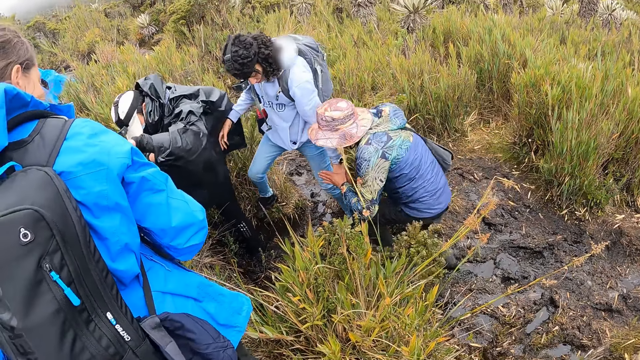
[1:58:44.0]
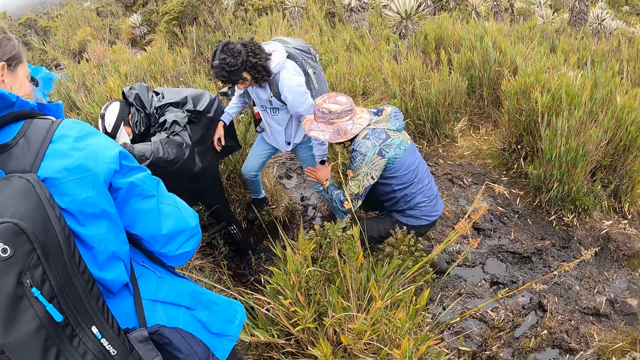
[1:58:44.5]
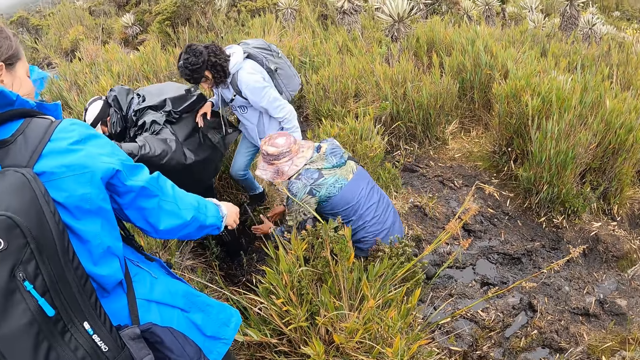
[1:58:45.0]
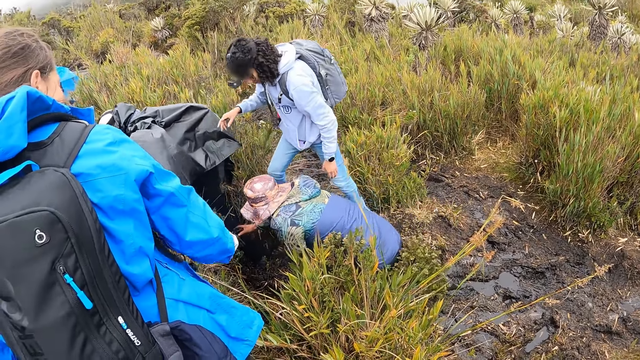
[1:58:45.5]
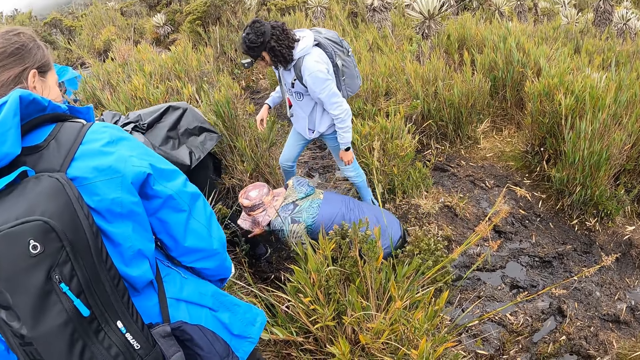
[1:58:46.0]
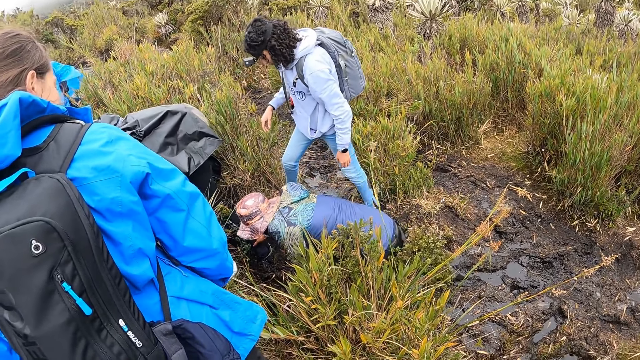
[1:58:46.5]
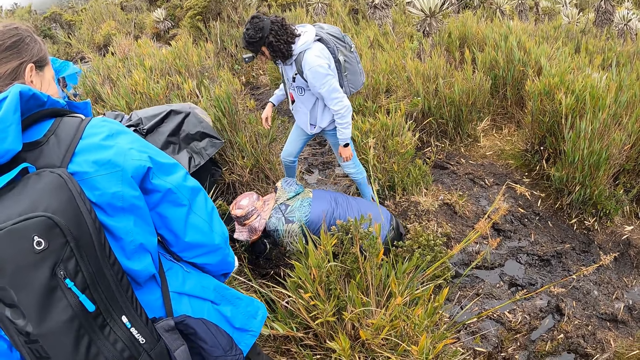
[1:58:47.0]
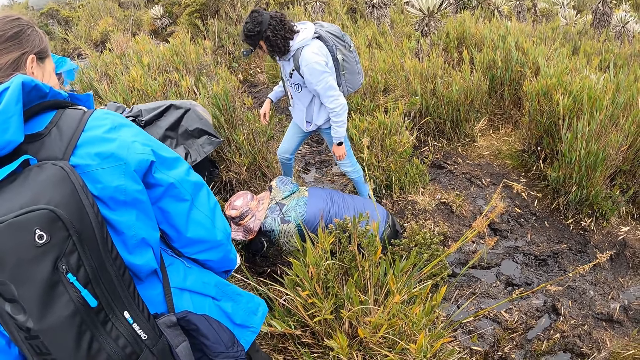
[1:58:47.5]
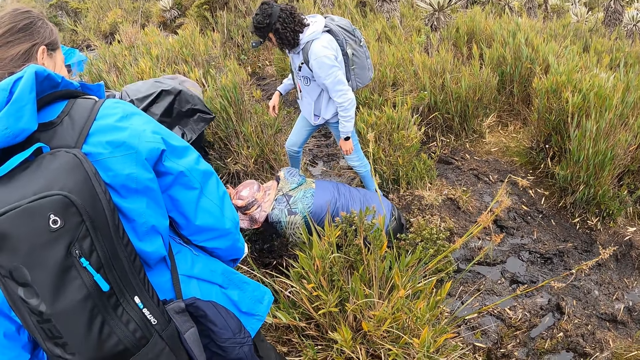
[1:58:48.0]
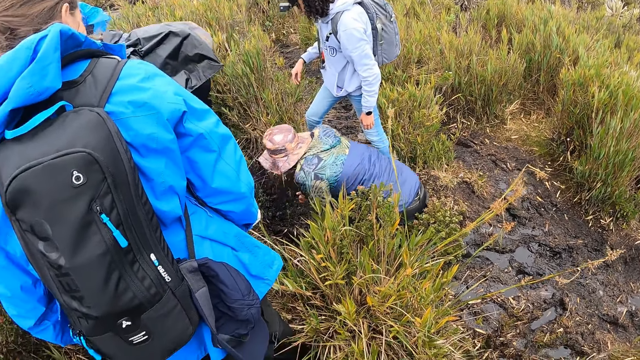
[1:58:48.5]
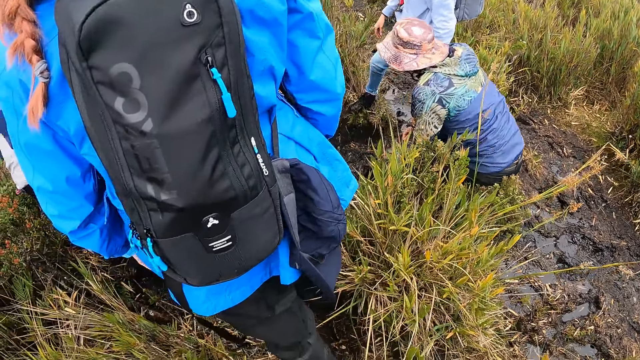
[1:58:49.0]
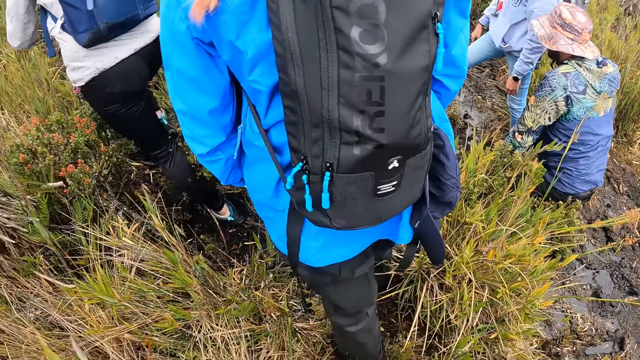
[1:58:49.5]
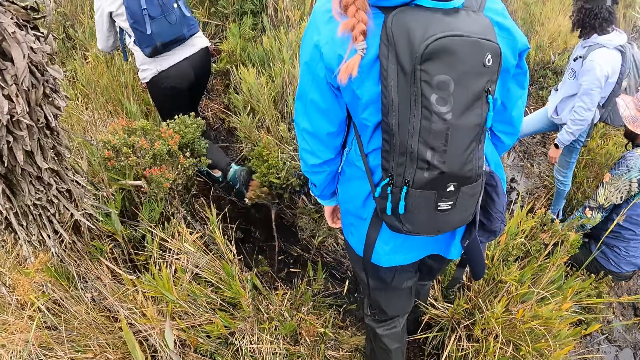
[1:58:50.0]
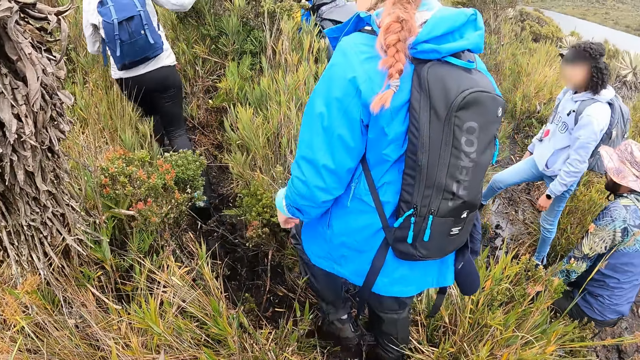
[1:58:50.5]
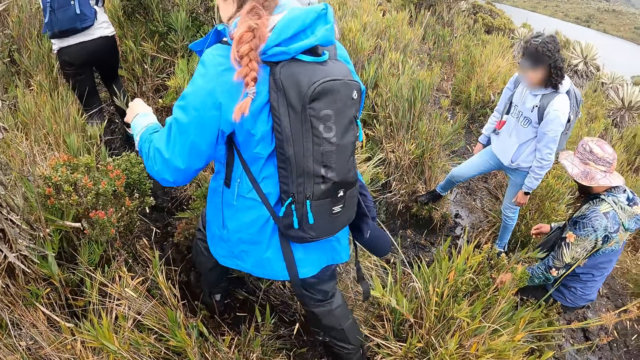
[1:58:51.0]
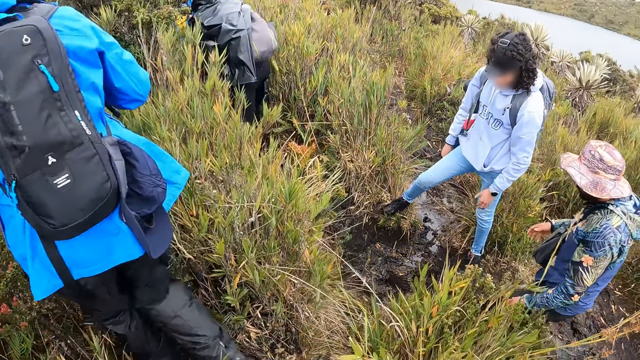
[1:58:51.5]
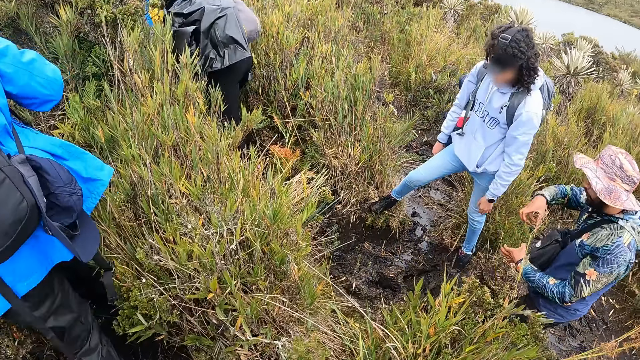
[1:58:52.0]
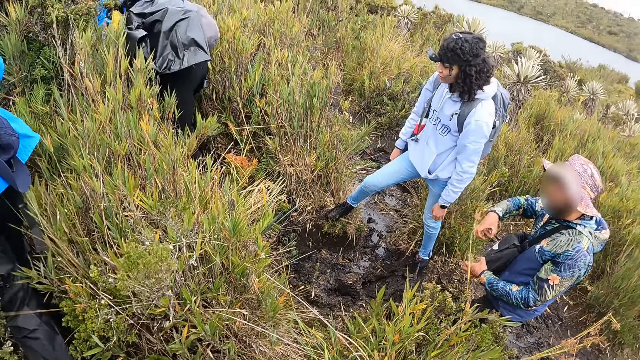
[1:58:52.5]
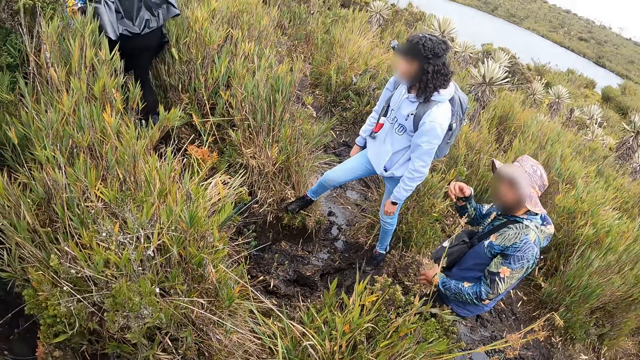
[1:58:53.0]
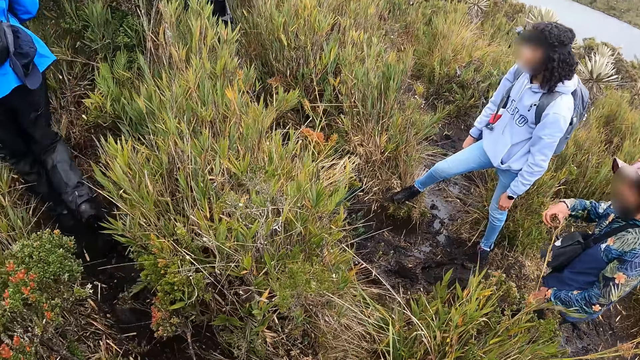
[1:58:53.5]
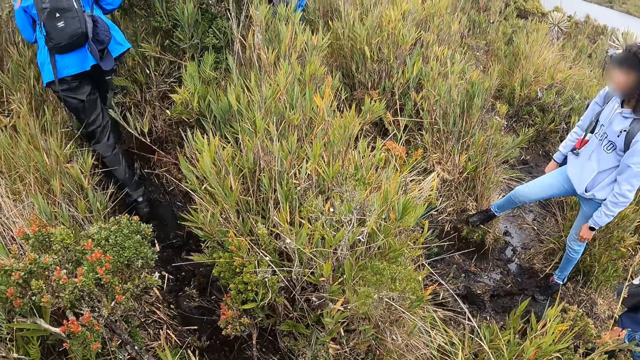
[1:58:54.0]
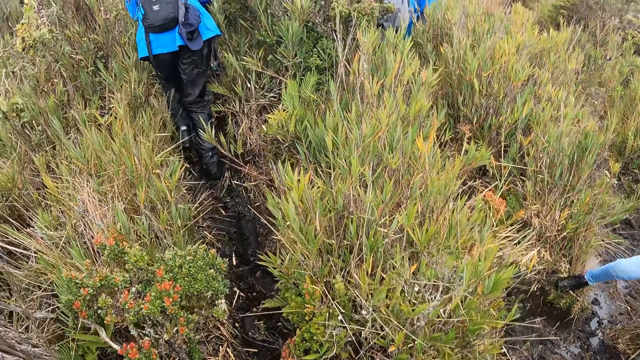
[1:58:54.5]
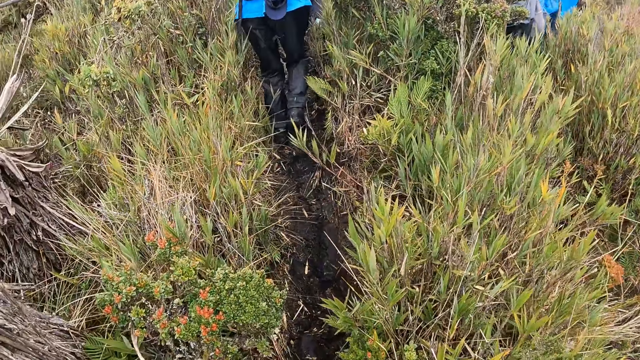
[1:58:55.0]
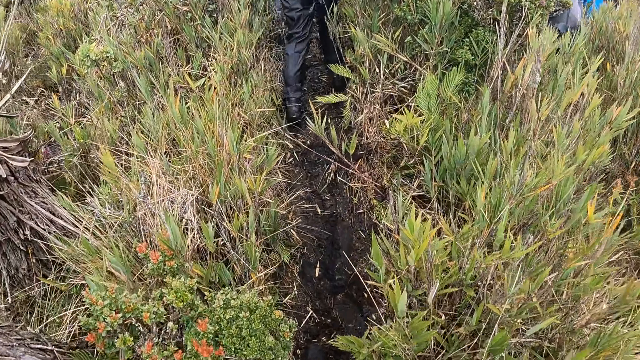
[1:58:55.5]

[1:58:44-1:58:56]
Another woman helps the woman out of the muddy puddle. The camera wearer walks through the path on the hill with a group of people.

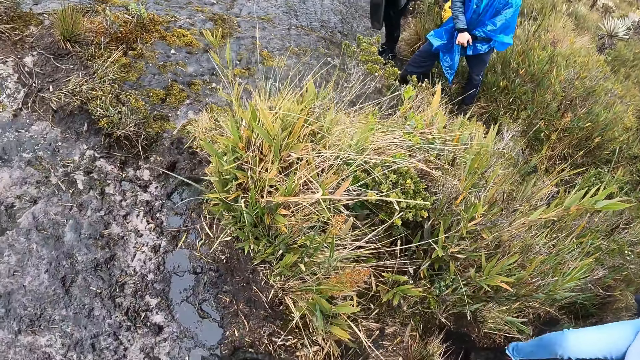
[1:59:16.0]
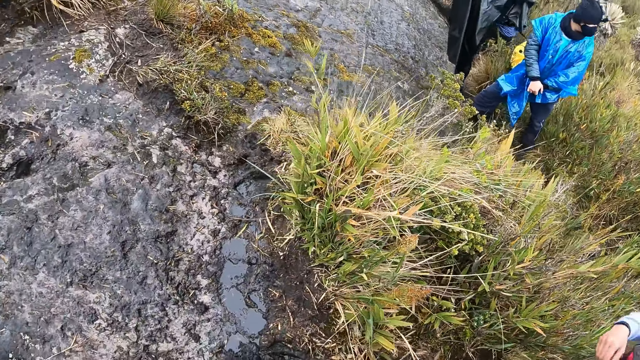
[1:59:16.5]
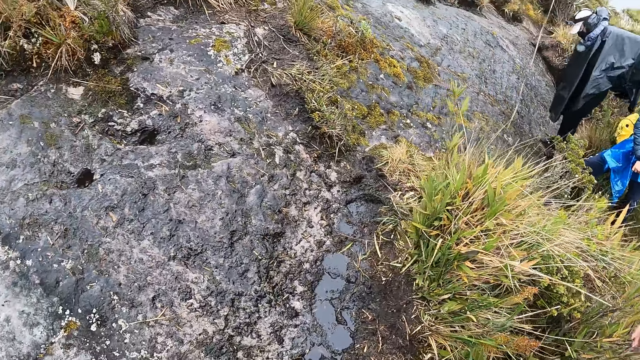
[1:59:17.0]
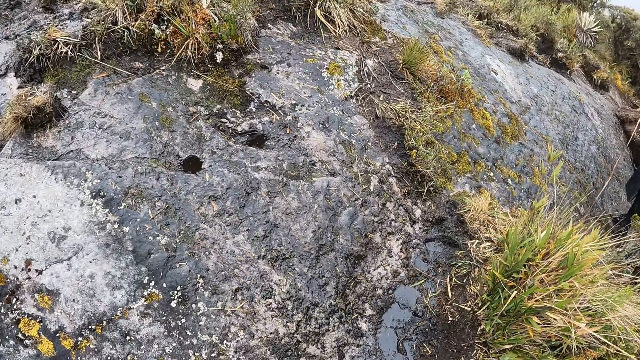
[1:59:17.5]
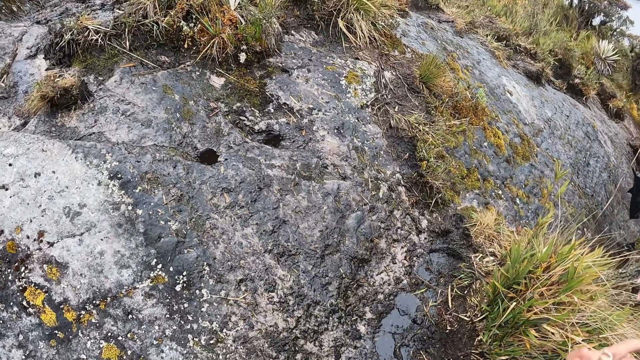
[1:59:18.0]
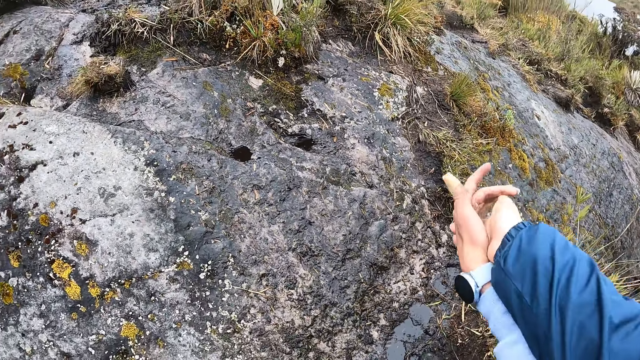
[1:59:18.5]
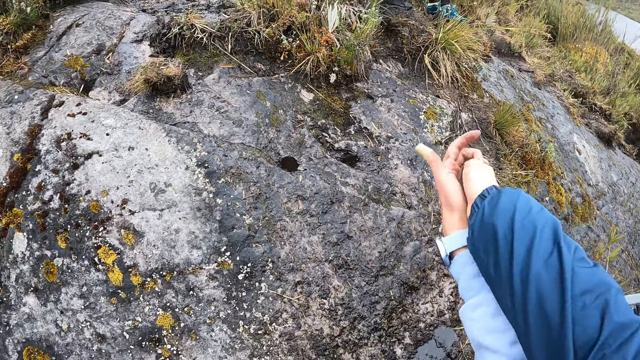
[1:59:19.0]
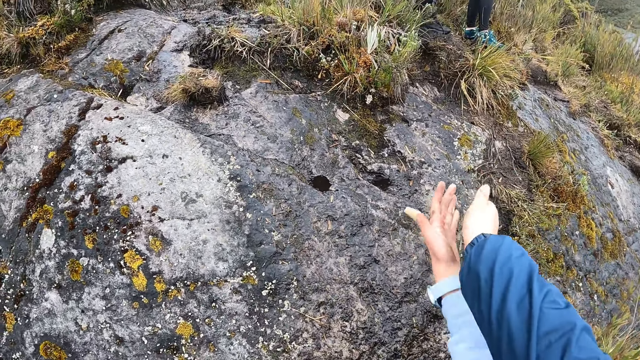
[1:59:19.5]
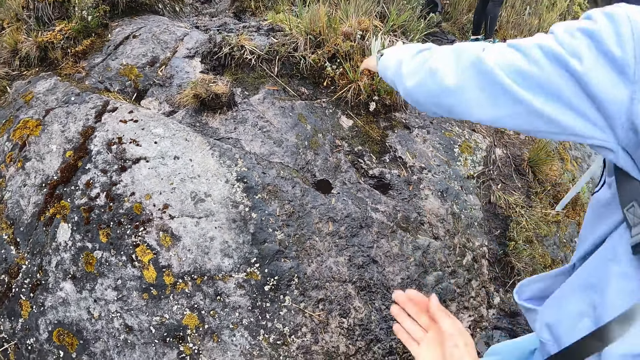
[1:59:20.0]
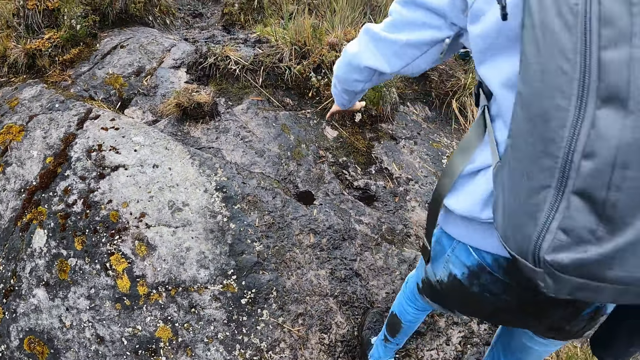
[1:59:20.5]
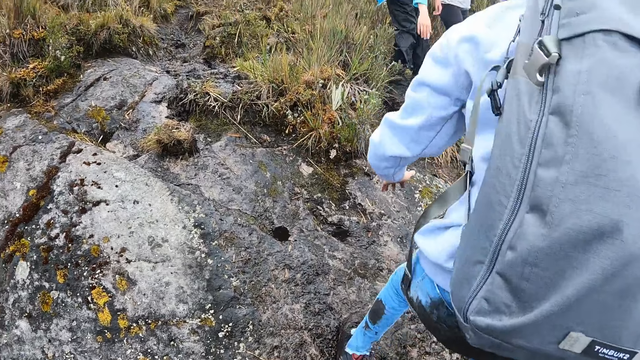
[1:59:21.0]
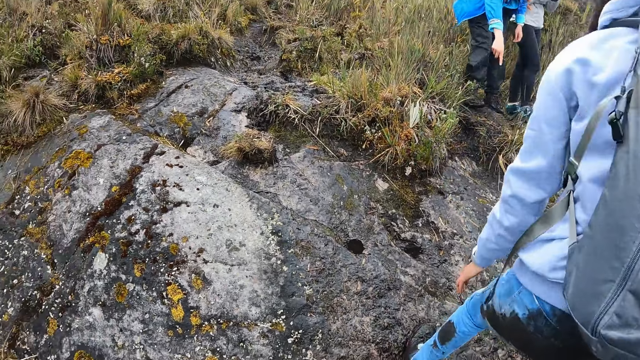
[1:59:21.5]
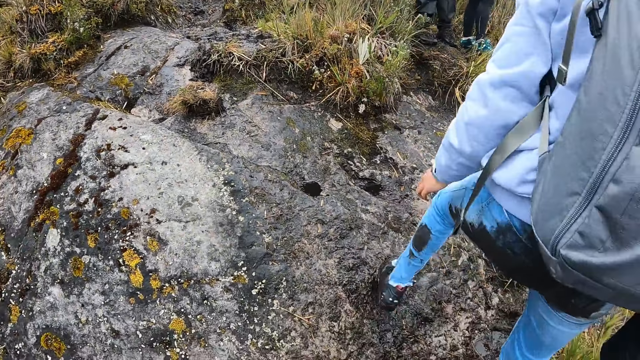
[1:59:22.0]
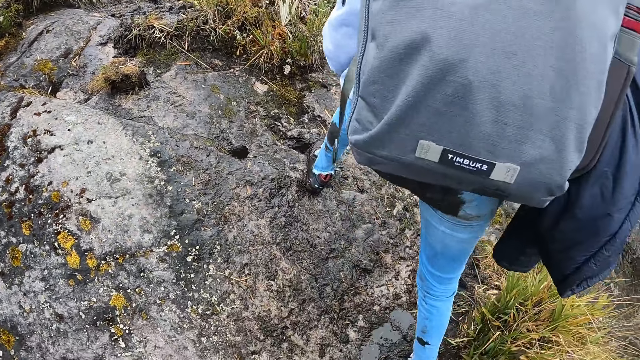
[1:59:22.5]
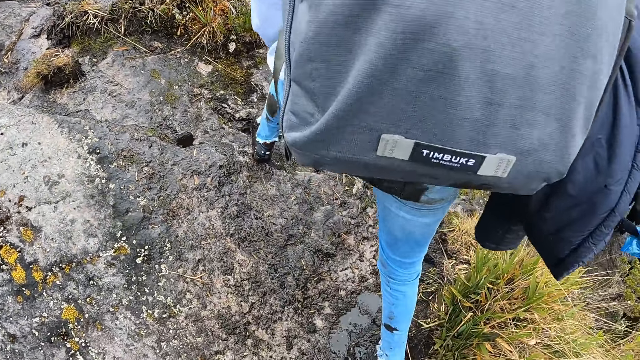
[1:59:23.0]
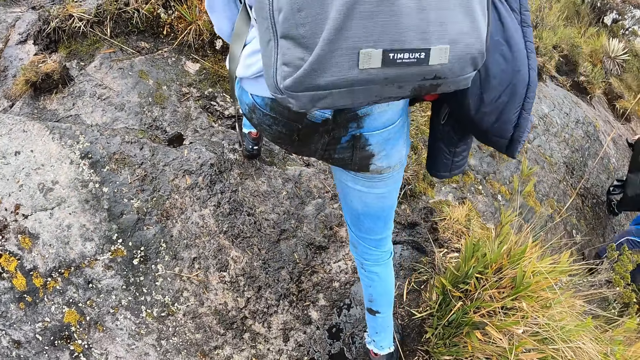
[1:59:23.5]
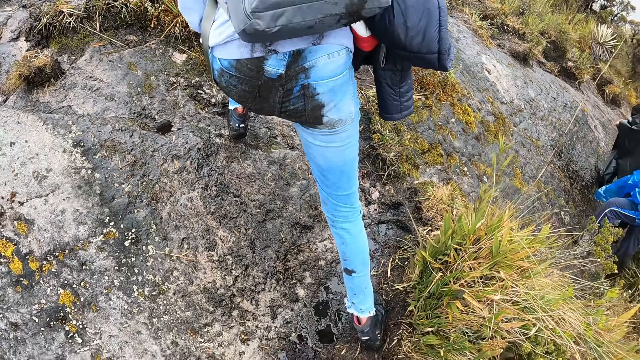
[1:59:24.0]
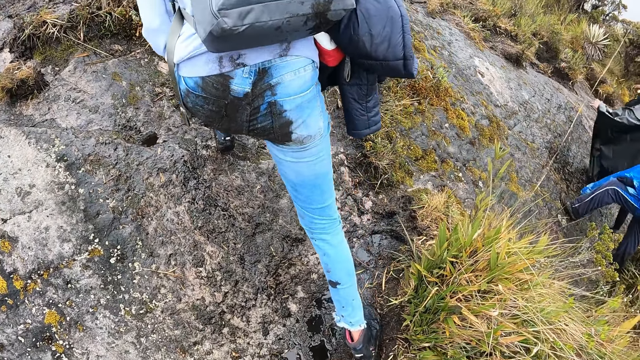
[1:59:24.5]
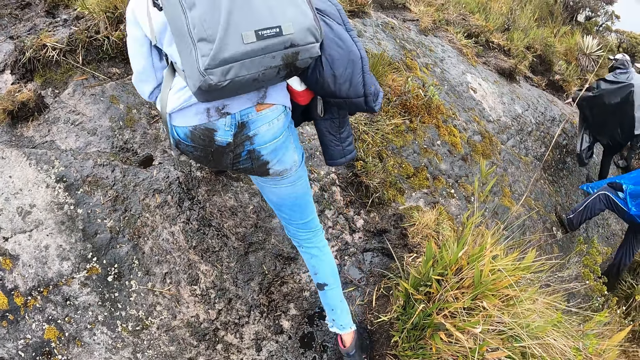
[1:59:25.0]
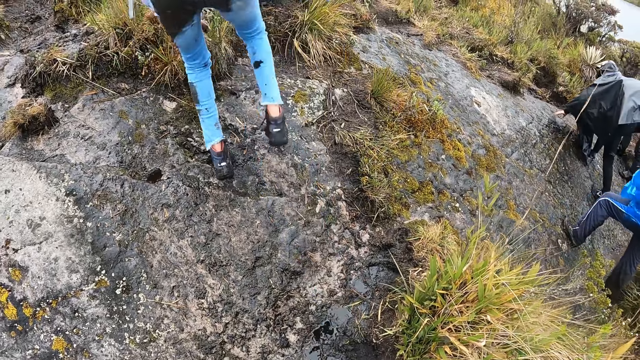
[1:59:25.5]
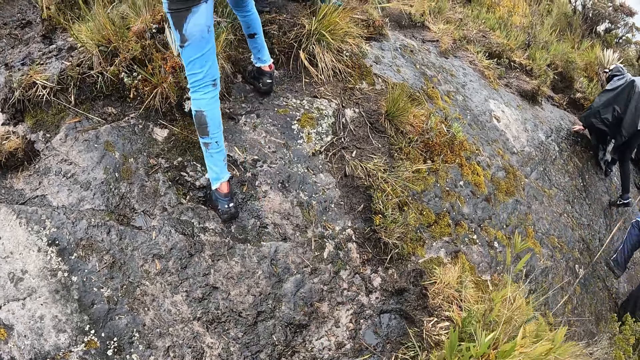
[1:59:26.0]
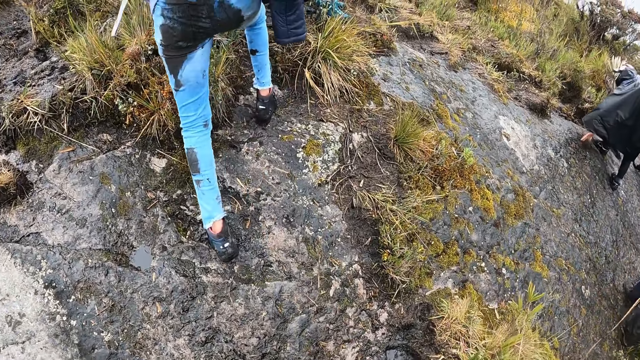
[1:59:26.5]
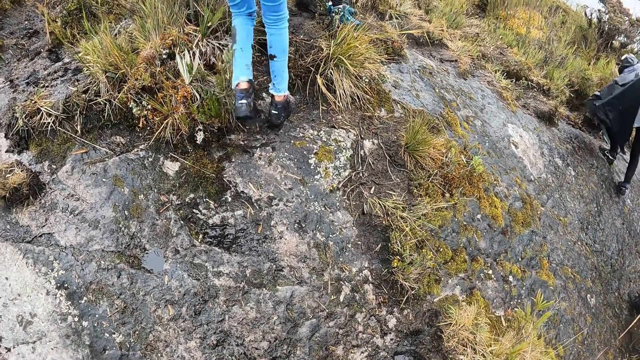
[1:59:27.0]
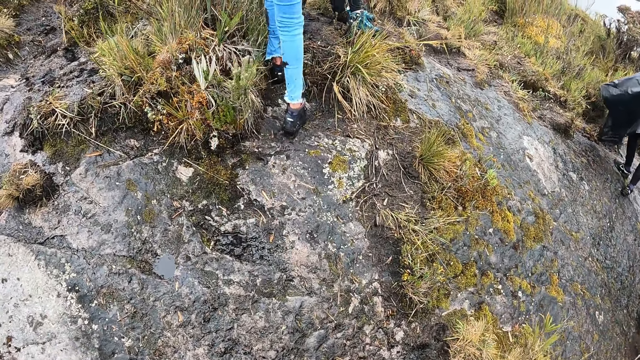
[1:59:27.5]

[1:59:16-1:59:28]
The camera wearer helps the woman onto a rock on the hill. They walk onto the rock on the hill.
